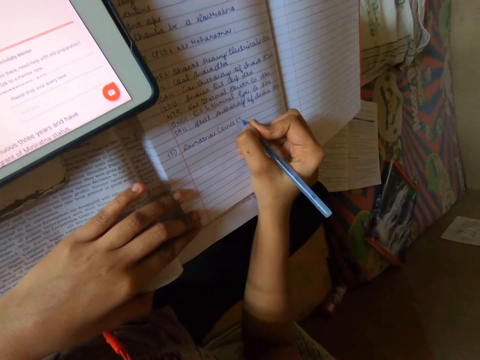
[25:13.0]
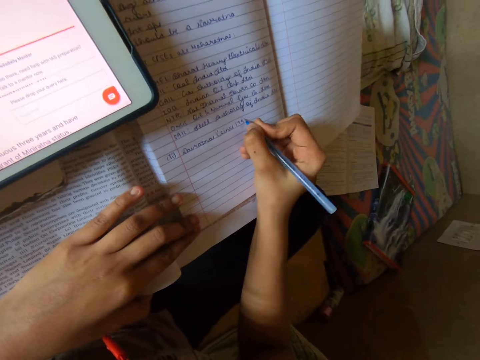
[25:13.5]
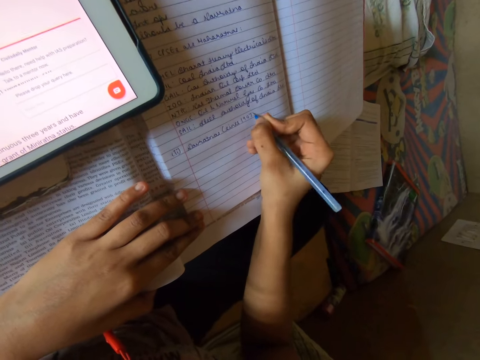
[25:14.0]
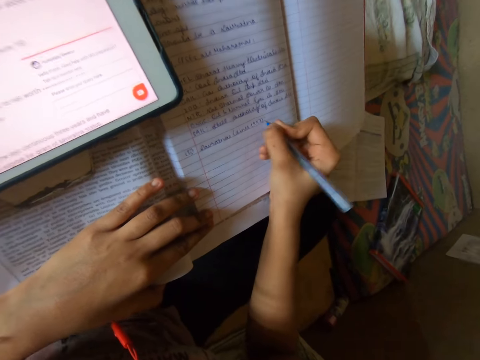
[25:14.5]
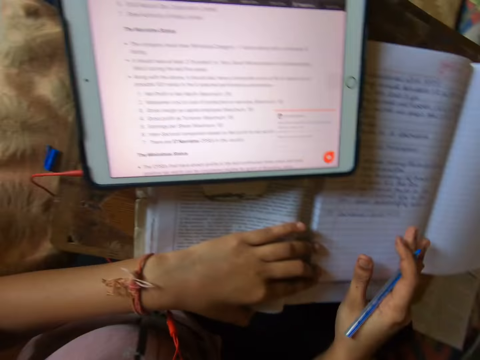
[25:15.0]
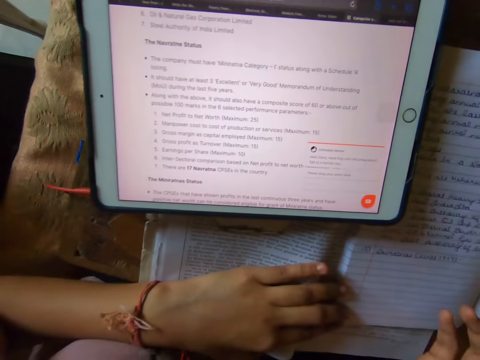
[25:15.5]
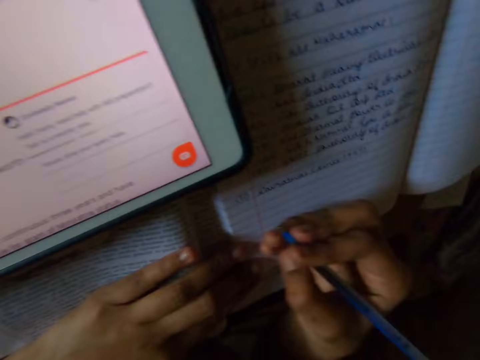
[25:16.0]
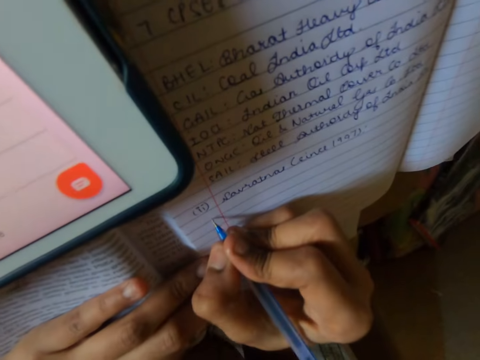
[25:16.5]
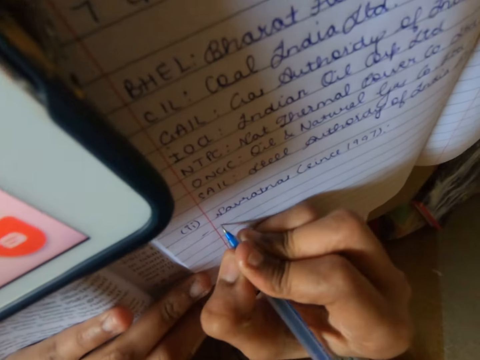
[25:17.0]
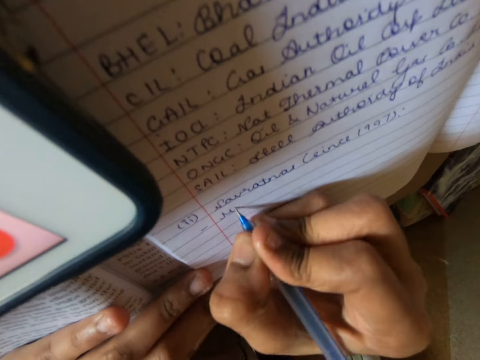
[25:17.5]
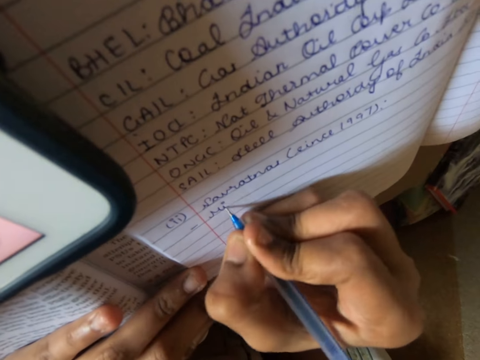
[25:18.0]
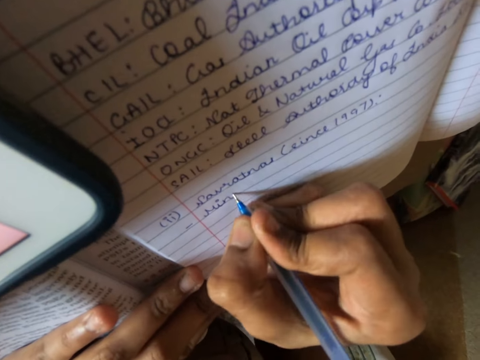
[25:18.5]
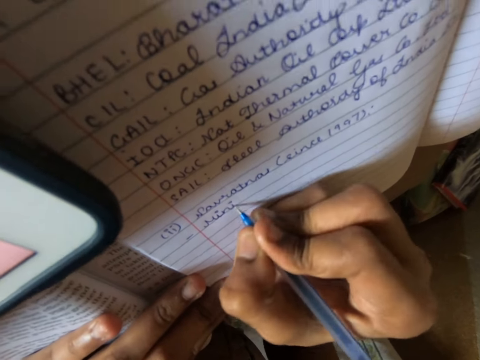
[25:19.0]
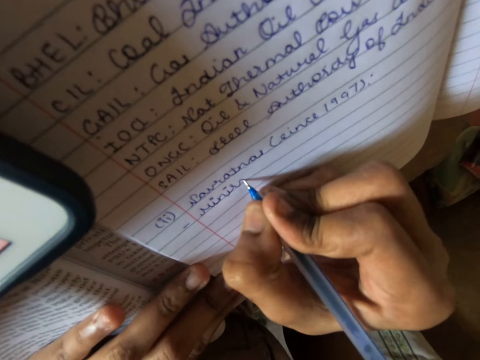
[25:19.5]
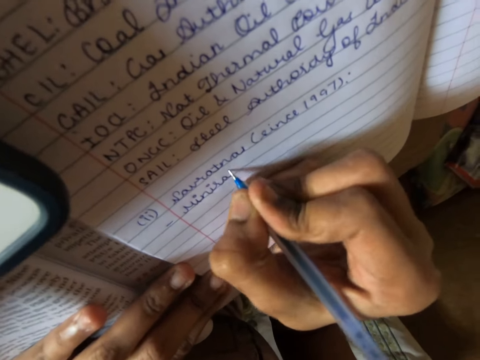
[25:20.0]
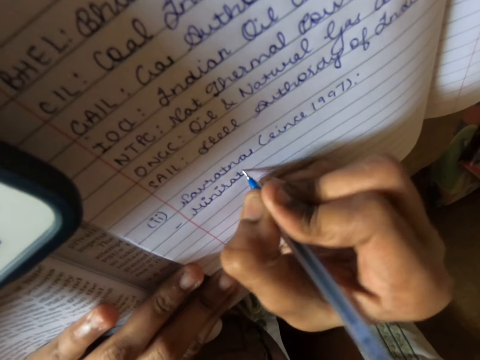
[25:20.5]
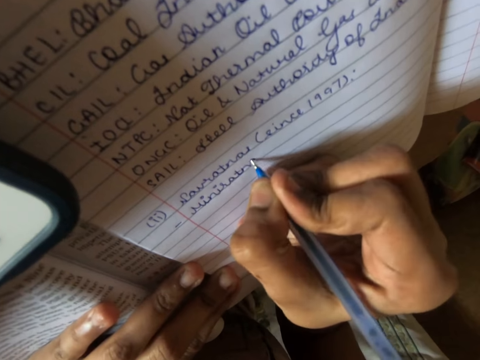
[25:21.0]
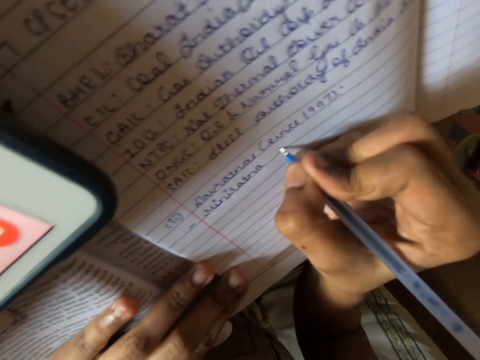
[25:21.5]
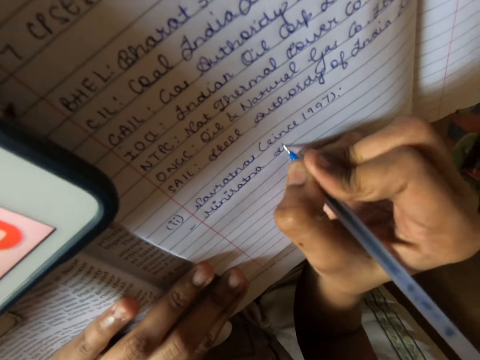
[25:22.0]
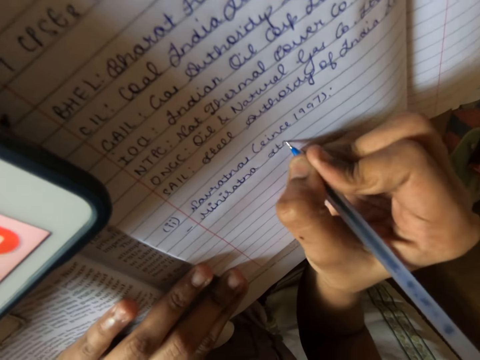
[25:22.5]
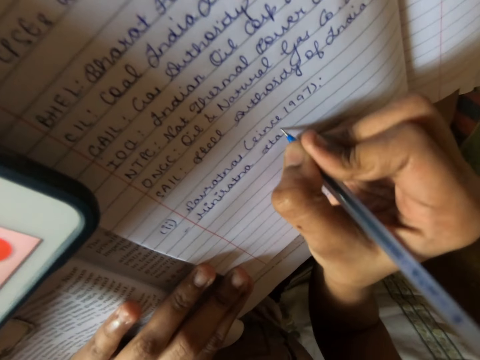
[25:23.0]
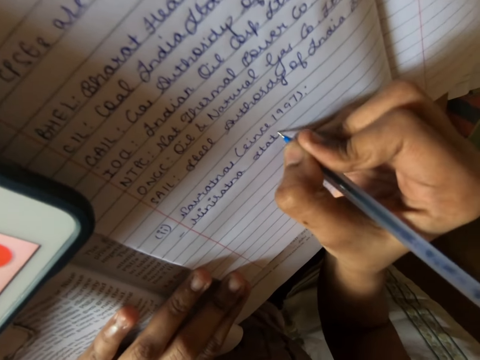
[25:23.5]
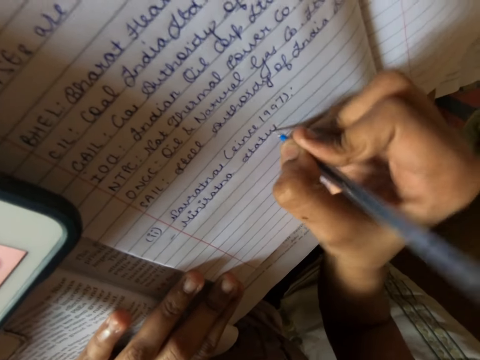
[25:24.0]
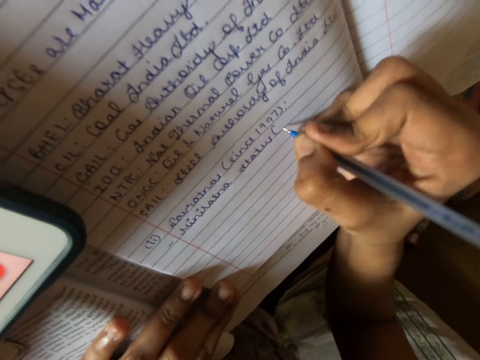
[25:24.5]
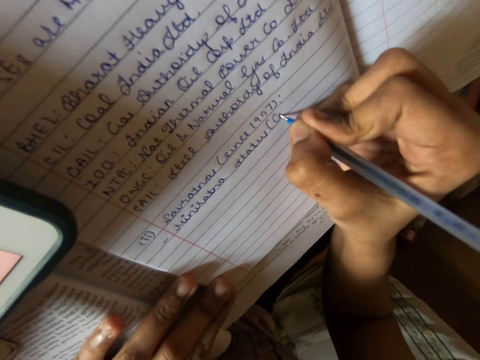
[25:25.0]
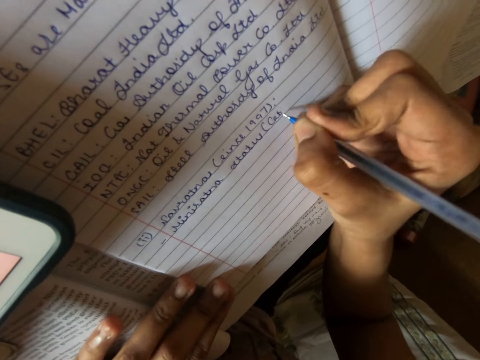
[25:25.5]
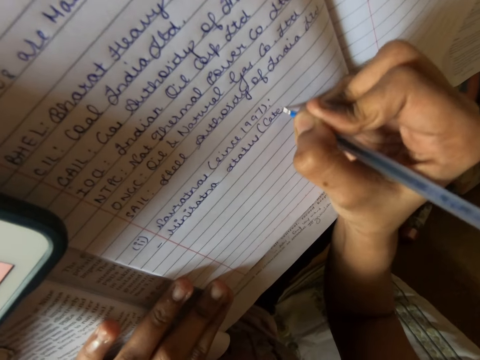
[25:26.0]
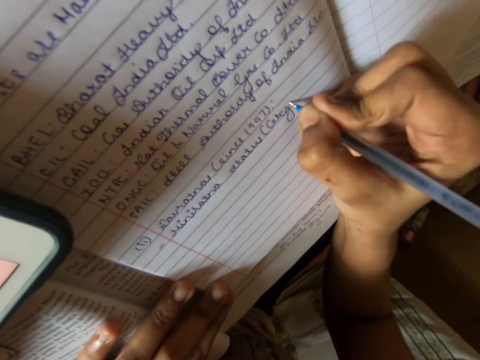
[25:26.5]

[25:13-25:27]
The camera wearer reads the notes in the tablet. They write the notes on a book.

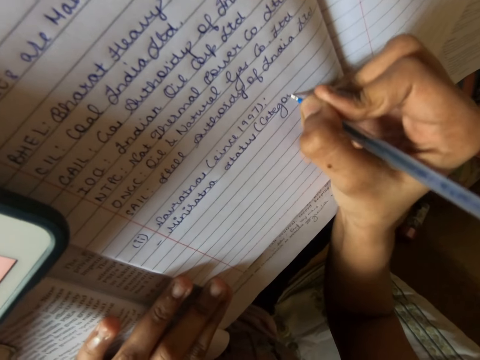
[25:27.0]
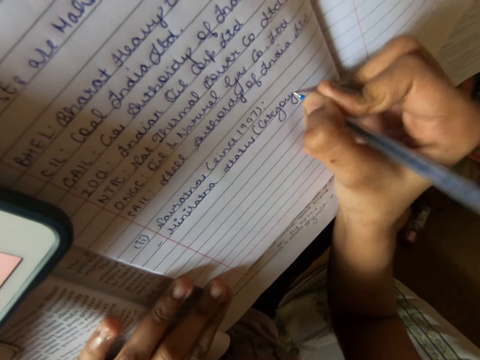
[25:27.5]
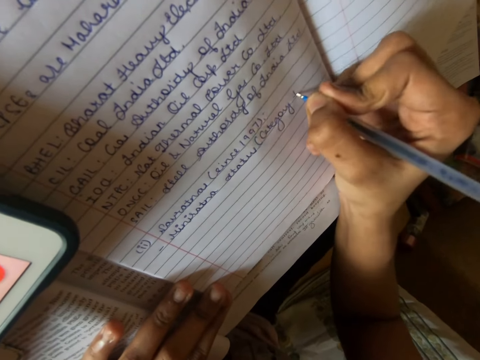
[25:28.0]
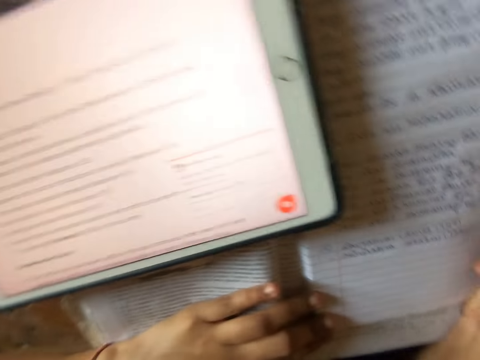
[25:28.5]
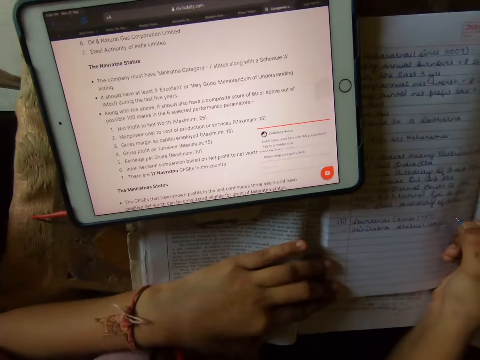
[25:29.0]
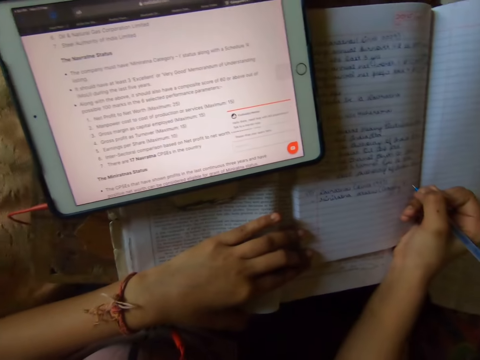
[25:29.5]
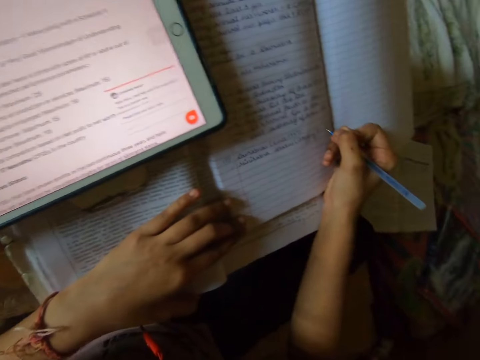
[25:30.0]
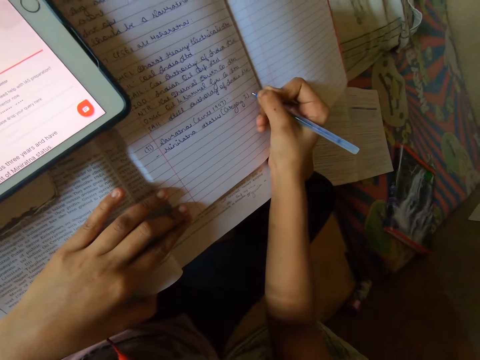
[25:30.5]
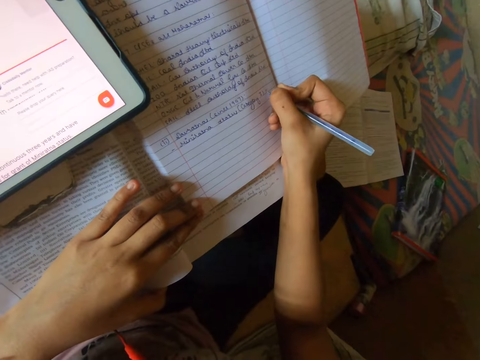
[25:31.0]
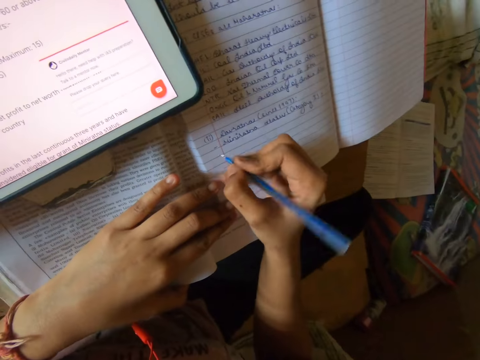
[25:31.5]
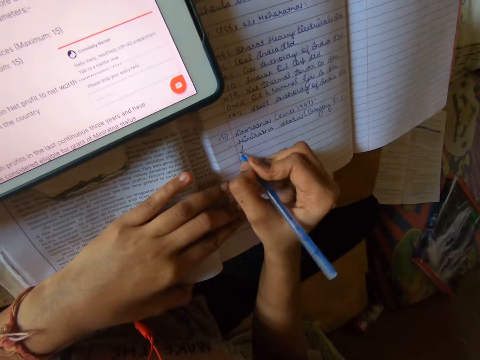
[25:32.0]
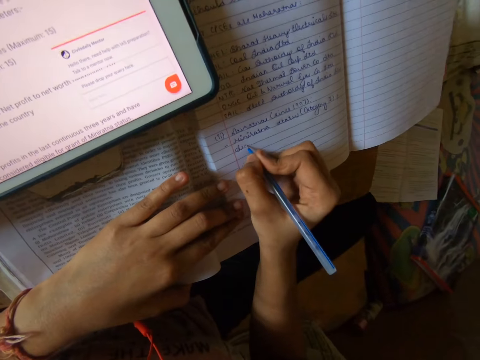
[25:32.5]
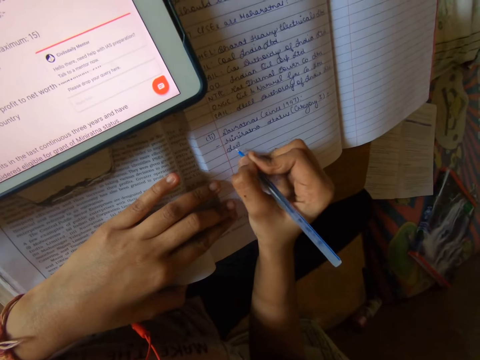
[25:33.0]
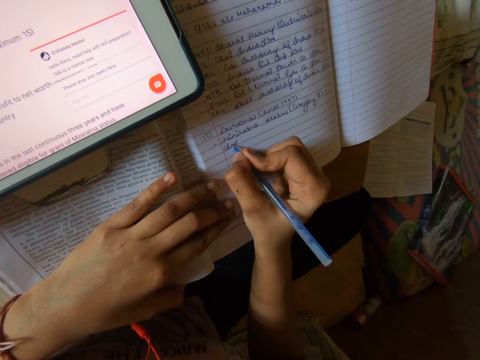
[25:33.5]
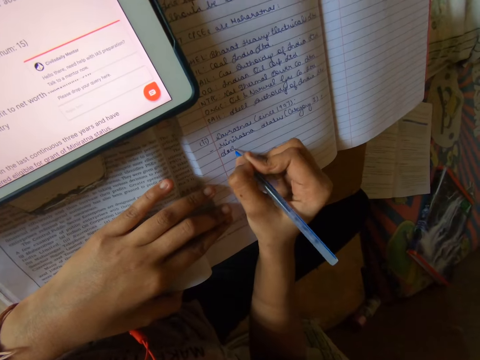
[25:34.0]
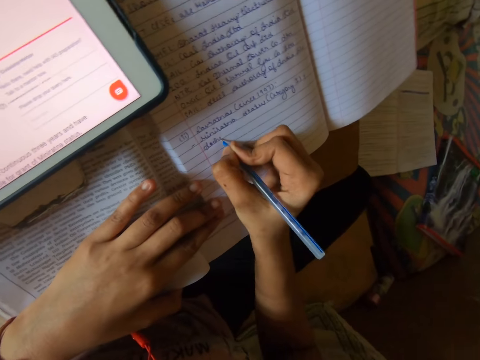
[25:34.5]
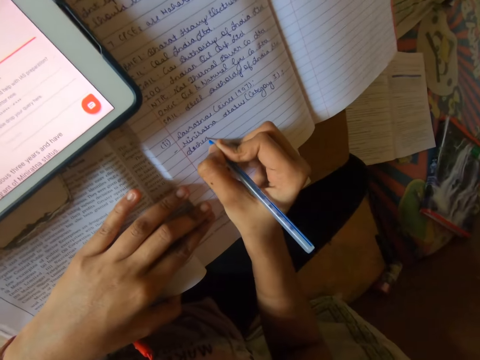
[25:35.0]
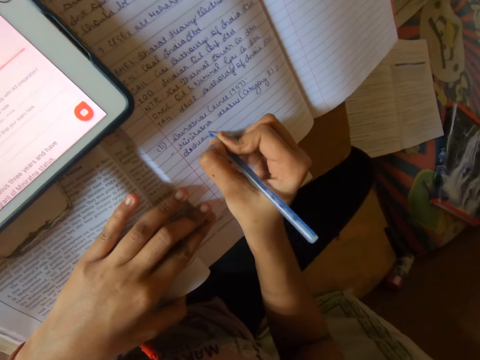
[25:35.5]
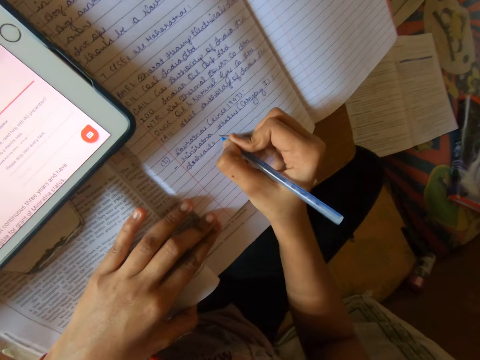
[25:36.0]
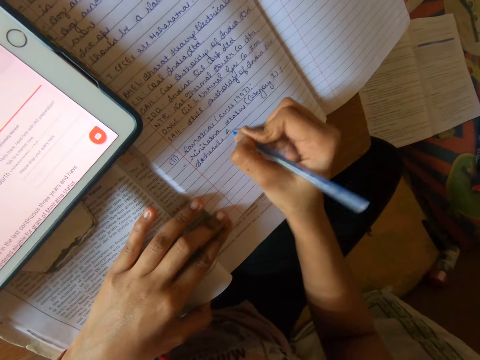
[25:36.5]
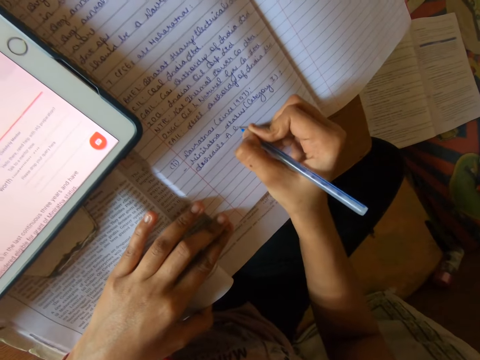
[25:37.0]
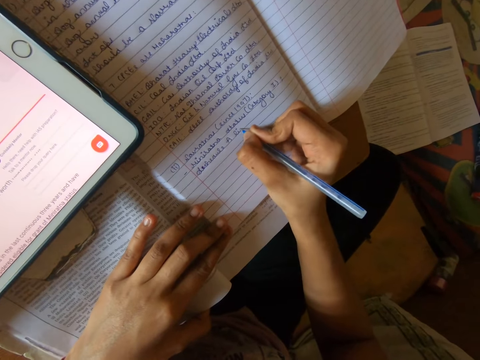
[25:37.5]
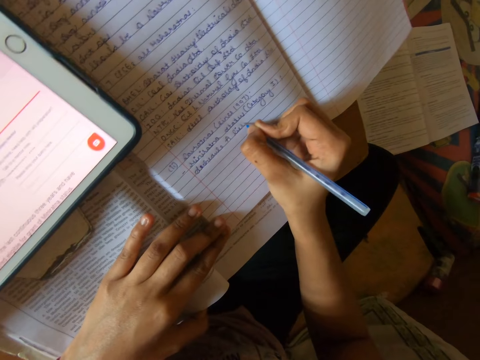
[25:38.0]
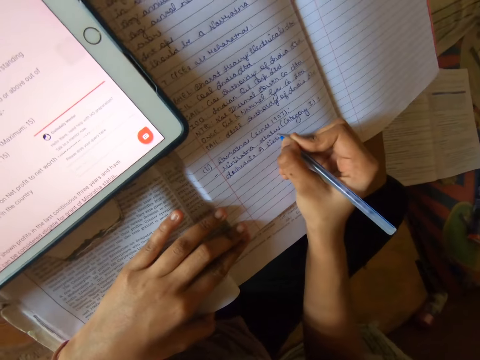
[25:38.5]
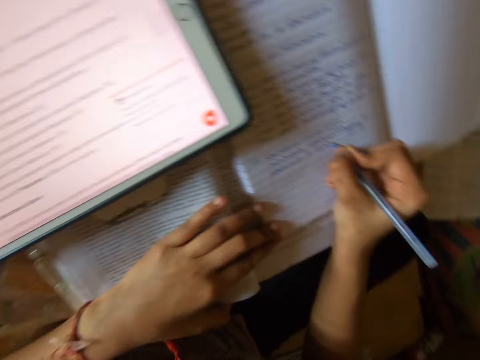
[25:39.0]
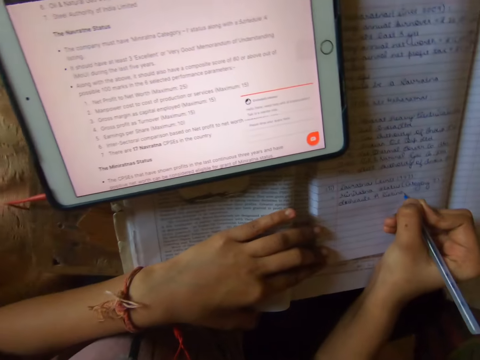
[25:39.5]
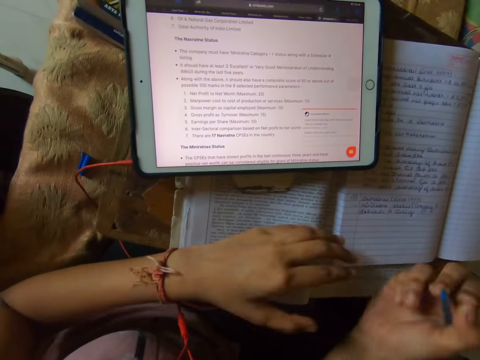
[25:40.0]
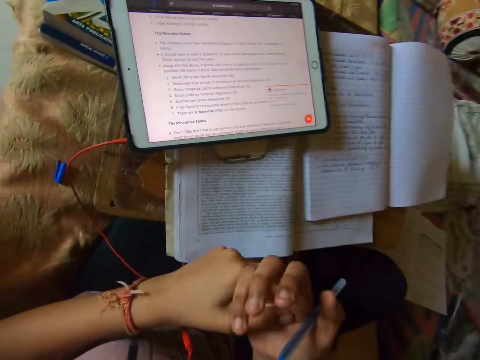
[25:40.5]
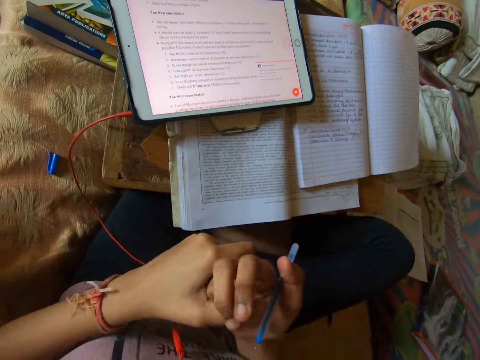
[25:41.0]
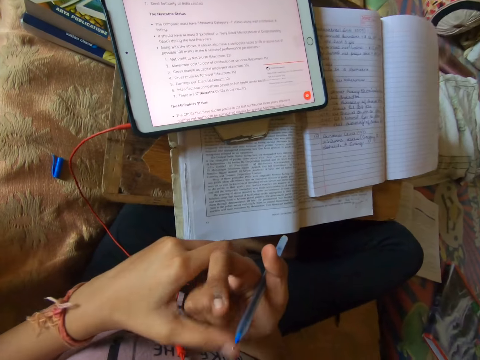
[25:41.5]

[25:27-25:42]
The camera wearer reads the notes in the tablet. He writes the notes on a book. He presses his fingers.
